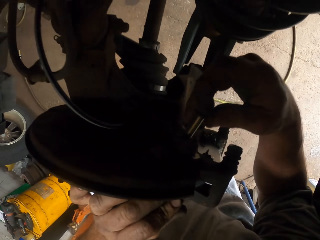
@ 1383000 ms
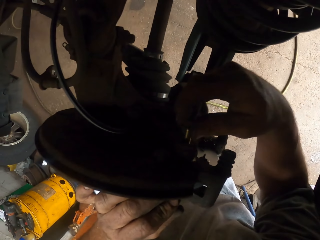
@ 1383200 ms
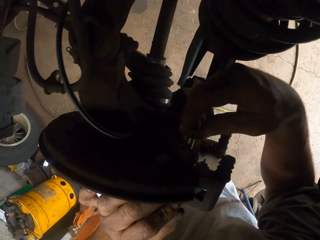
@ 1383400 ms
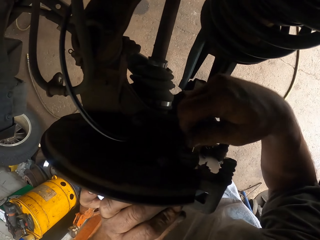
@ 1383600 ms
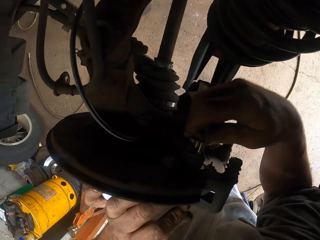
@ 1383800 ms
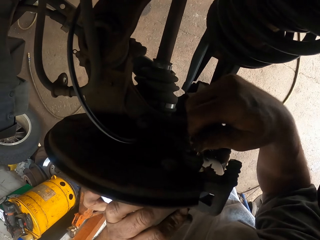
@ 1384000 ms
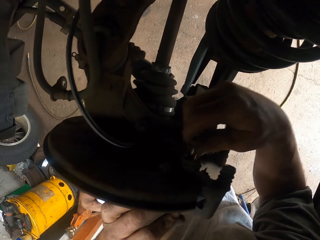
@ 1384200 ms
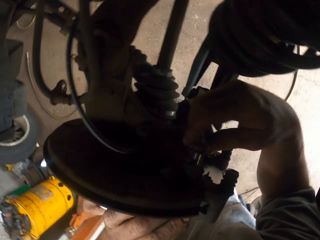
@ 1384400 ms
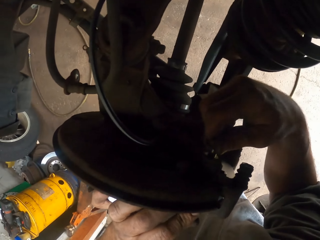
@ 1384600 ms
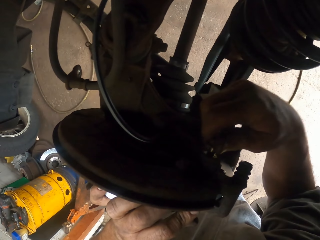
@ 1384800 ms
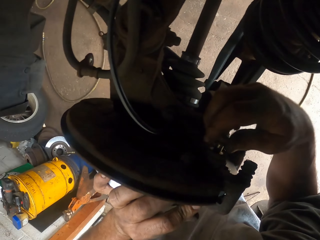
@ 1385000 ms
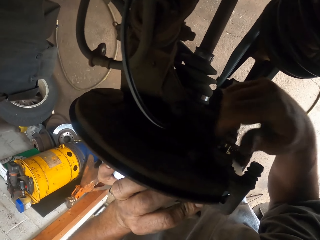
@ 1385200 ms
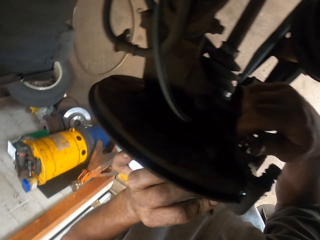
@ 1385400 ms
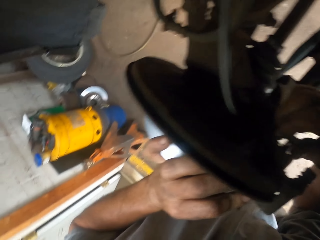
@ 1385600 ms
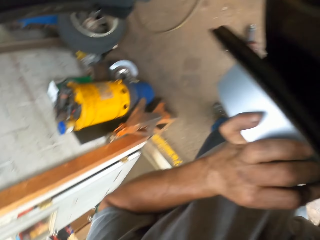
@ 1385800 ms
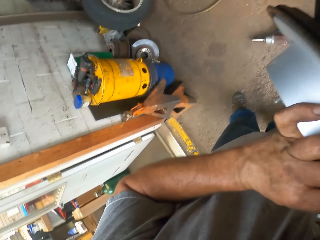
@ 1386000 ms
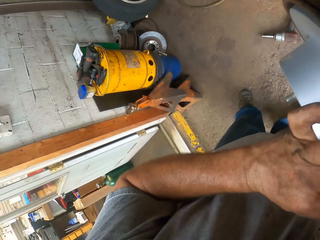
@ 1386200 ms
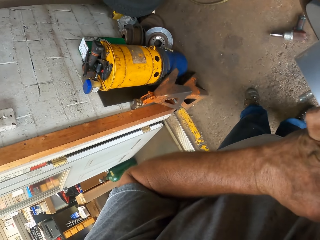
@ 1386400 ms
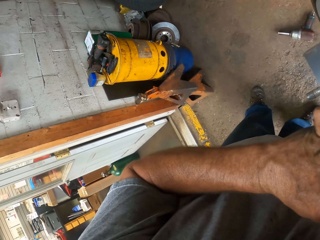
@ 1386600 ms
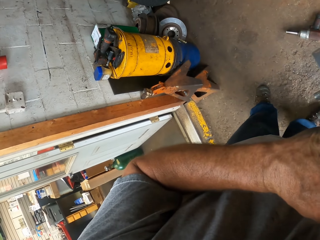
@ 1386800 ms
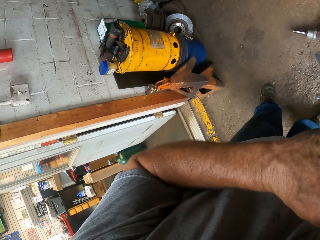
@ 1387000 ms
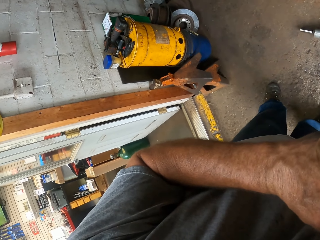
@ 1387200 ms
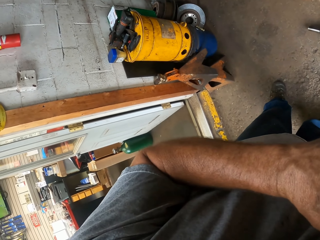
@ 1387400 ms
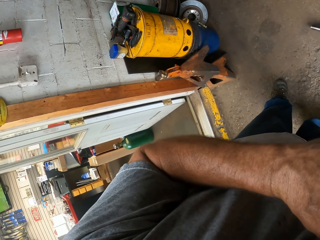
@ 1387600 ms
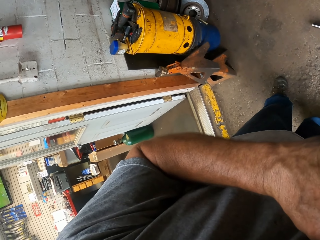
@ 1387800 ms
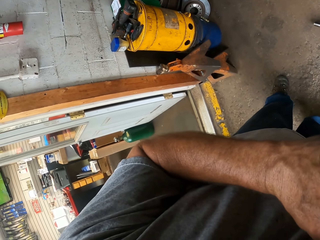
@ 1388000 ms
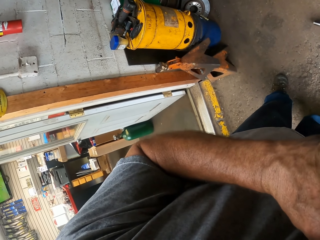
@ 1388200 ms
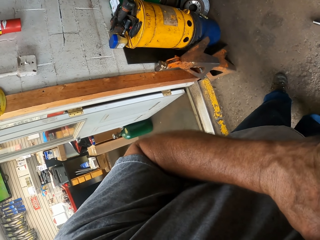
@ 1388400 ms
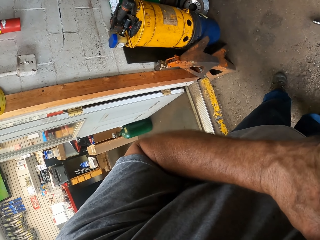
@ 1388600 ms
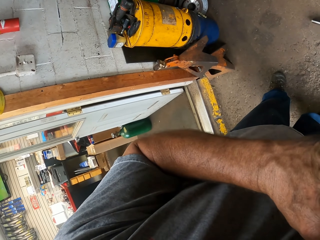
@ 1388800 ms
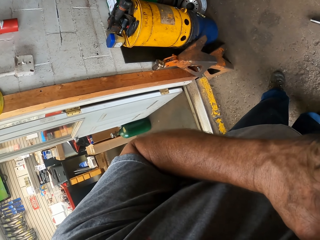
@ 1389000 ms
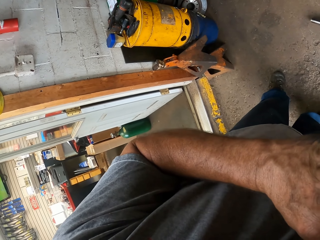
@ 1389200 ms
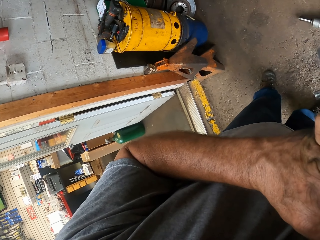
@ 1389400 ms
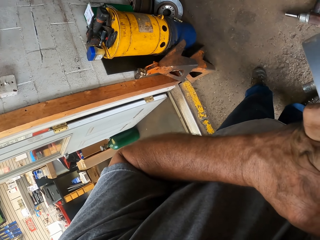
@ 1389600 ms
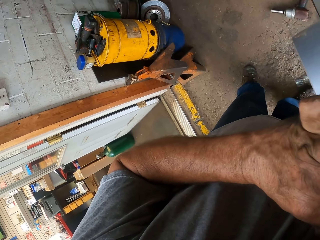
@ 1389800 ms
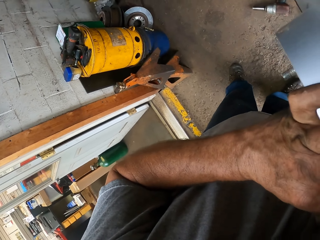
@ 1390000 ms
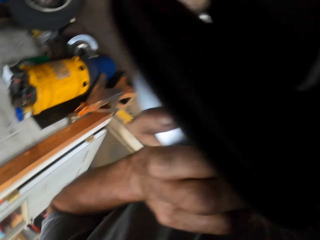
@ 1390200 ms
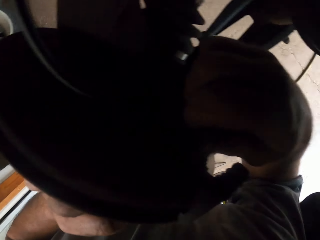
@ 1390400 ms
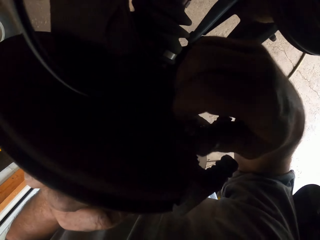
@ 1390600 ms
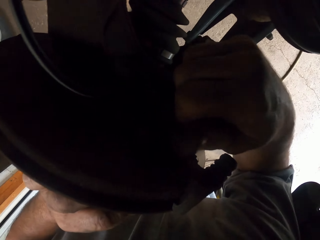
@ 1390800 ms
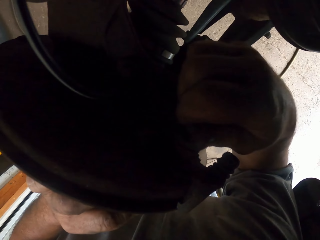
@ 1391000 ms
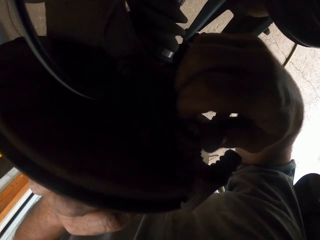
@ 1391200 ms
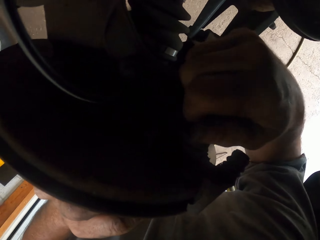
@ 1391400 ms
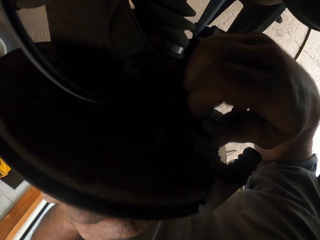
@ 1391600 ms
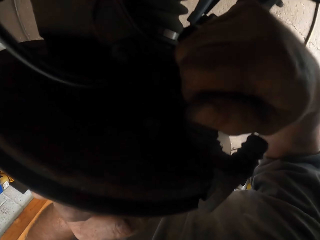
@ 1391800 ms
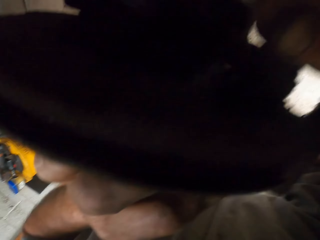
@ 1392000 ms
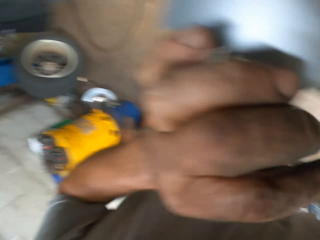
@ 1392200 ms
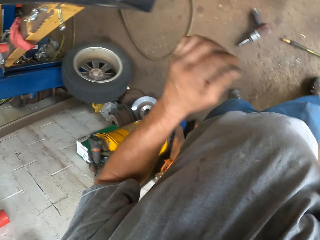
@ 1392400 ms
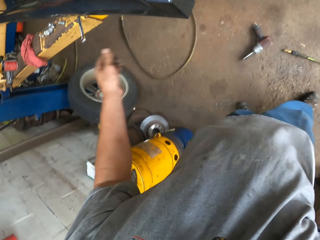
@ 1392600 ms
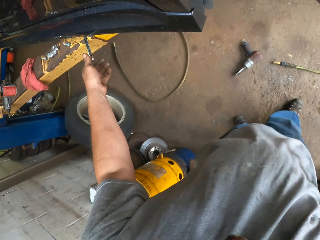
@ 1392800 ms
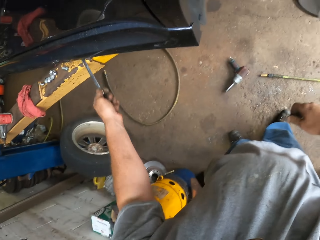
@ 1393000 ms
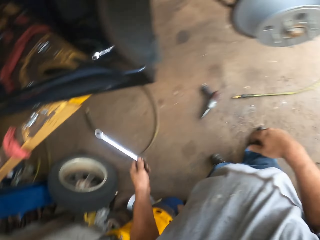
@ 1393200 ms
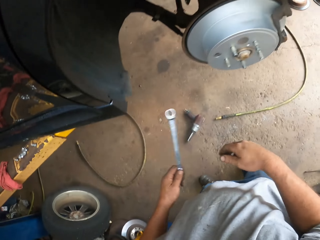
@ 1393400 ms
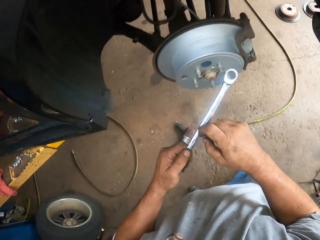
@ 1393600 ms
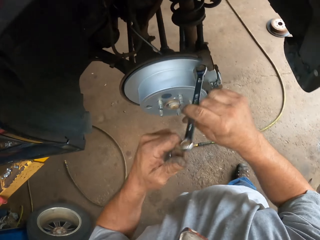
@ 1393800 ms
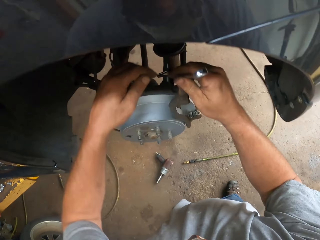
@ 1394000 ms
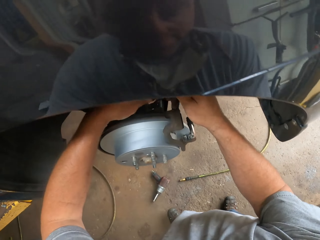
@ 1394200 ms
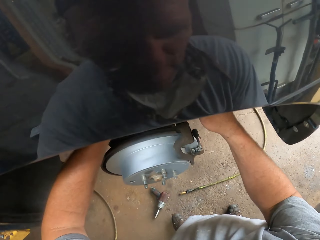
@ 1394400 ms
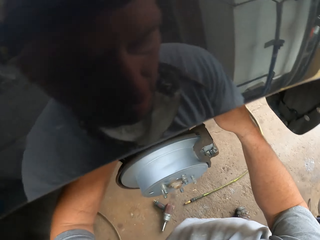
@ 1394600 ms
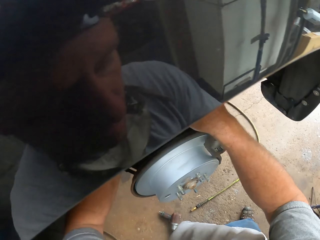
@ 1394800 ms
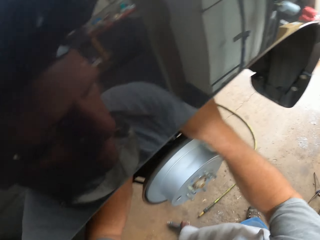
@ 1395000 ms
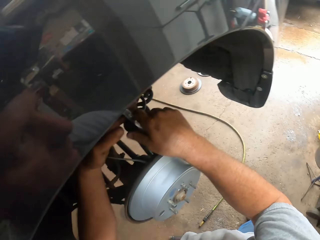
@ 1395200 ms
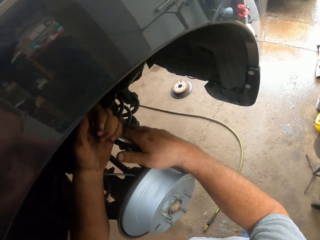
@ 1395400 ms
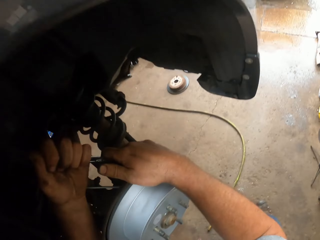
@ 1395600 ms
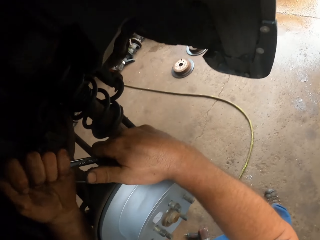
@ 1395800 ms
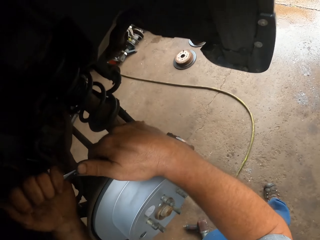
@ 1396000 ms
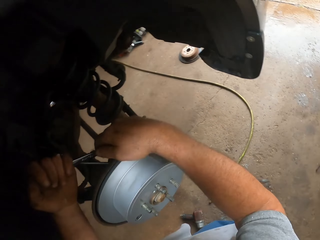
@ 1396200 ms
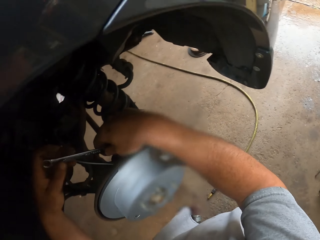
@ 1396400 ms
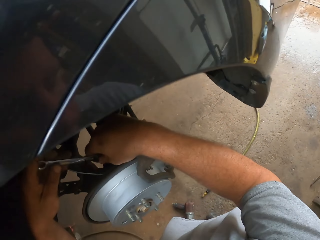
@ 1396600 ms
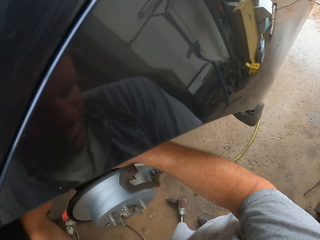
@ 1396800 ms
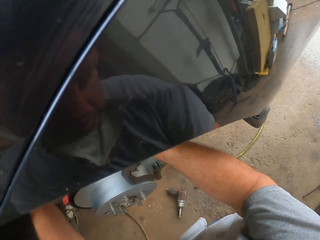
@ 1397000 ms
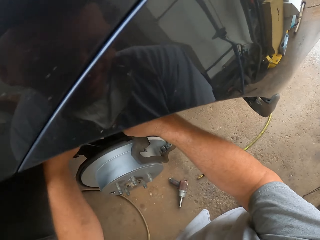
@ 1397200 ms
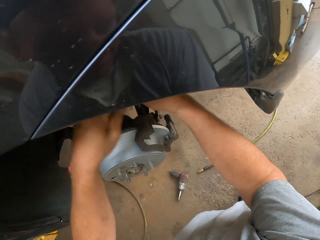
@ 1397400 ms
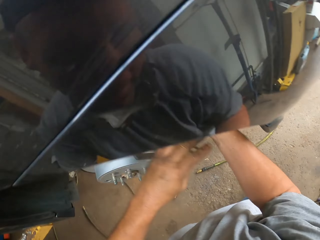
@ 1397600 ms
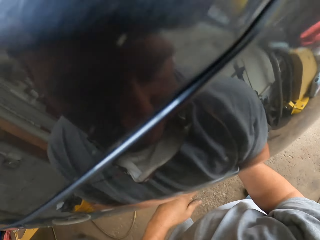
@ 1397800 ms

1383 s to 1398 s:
The camera wearer joins the calipers to the wheel hub with the wheel nut. He reaches for the spanner. He picks up the spanner. He moves towards the car. He places the spanner in his right hand. He tightens the wheel nut with the spanner.

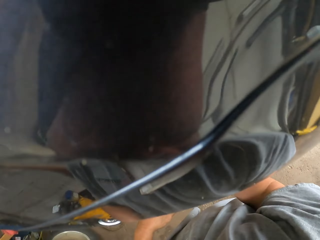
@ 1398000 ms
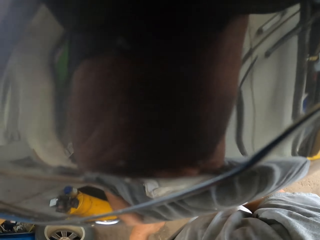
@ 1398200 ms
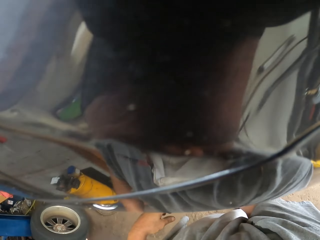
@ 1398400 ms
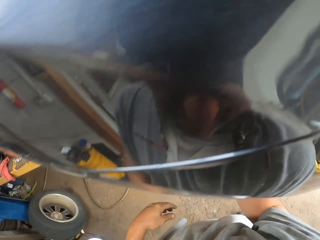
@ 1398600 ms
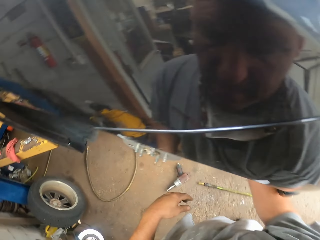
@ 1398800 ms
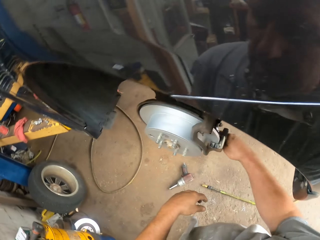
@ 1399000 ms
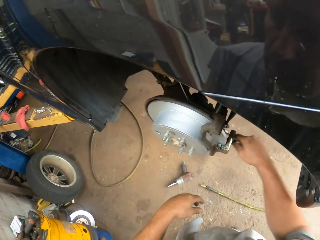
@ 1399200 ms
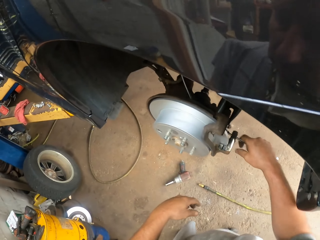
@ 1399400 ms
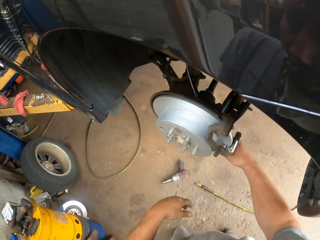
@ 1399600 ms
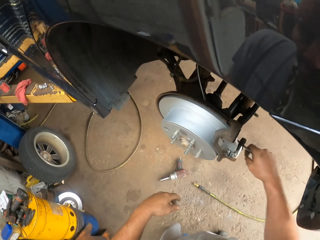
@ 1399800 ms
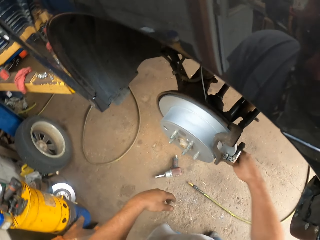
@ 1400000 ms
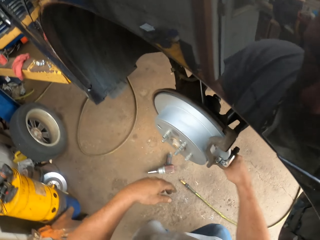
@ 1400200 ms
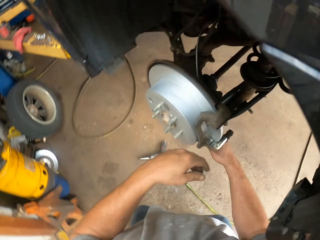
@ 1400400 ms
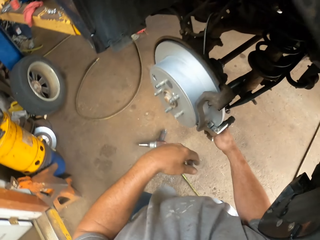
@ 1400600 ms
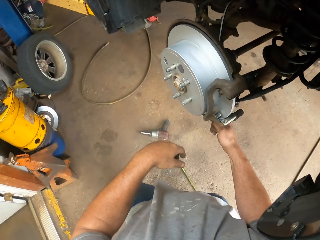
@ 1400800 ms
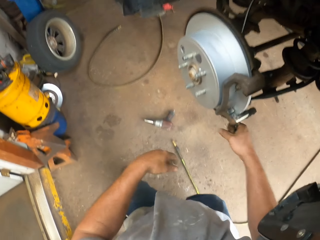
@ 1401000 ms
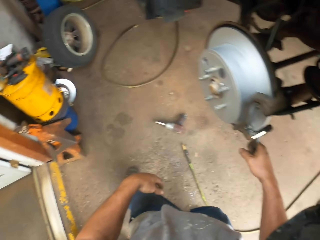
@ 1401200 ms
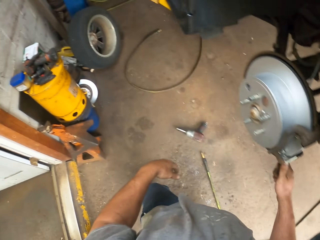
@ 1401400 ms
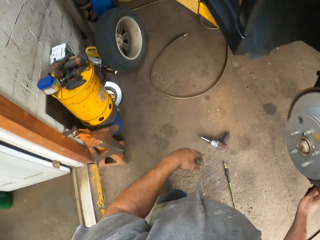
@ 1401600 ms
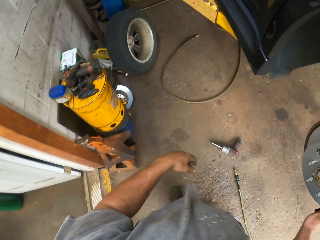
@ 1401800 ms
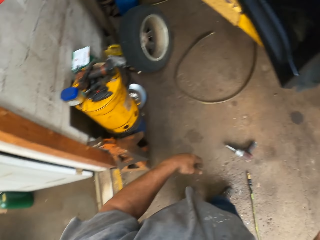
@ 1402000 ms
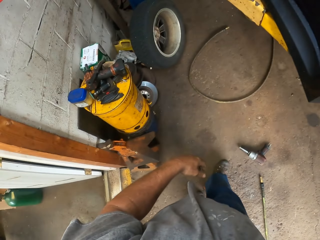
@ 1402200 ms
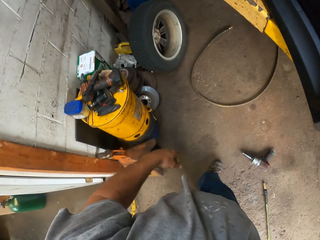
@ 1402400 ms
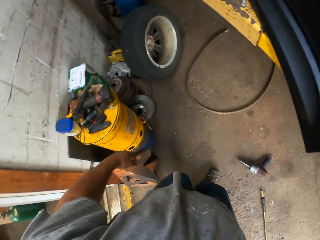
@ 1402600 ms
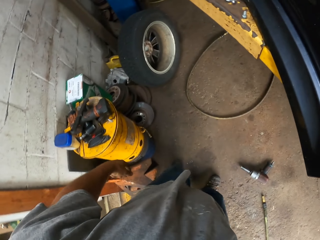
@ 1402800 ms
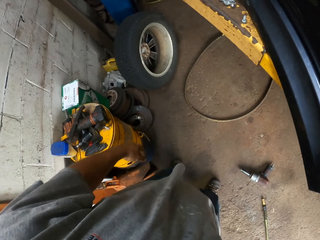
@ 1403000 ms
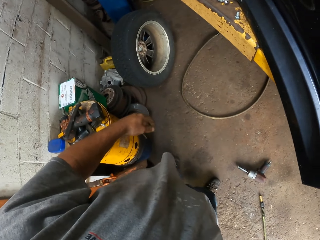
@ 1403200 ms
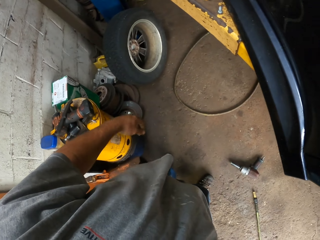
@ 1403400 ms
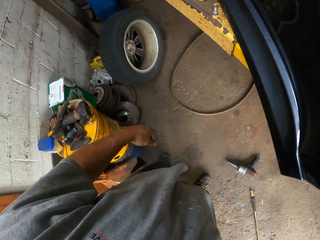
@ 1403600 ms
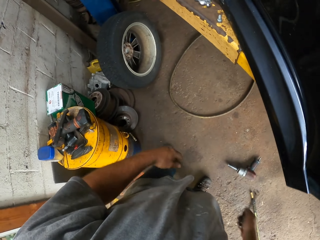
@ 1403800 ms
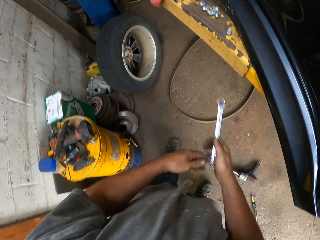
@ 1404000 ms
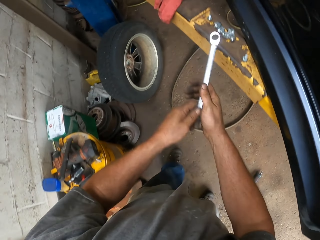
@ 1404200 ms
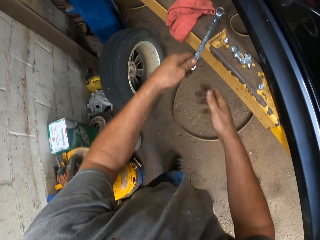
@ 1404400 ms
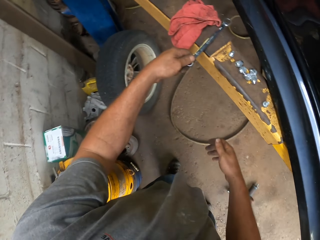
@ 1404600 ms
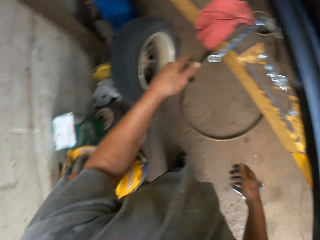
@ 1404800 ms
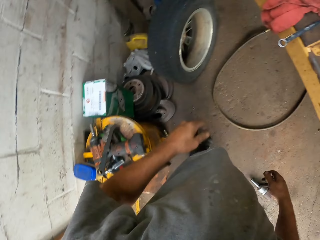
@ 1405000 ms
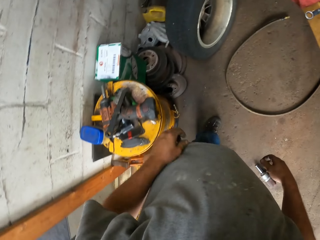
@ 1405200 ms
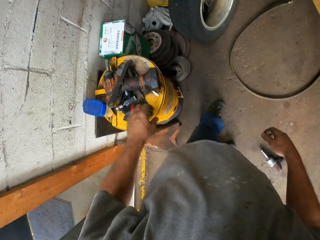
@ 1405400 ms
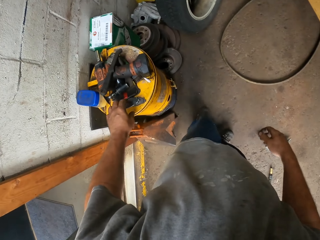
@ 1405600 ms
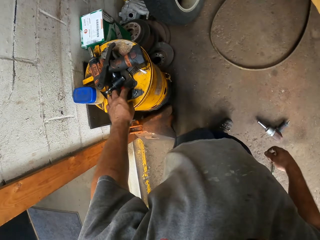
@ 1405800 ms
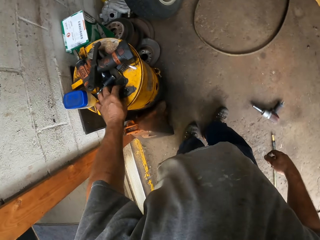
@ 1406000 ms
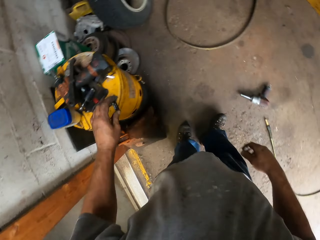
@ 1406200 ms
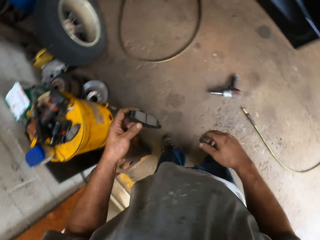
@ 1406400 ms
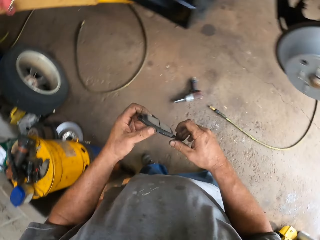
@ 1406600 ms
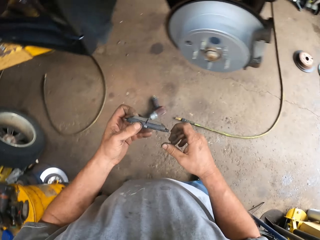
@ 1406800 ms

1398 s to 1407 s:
The camera wearer moves towards the platform. He places the spanner in his left hand. He places the spanner on the platform. He picks up the brake pad. He moves towards the car.
